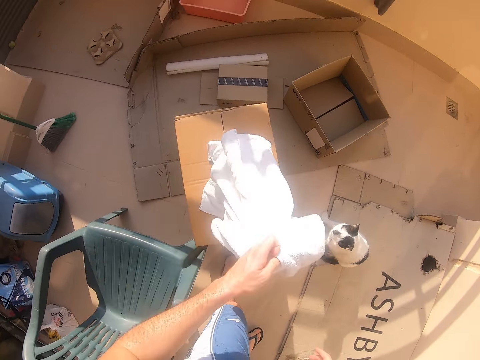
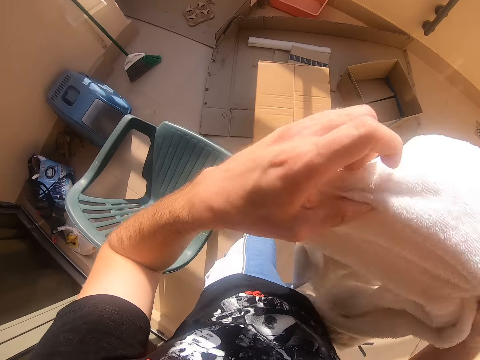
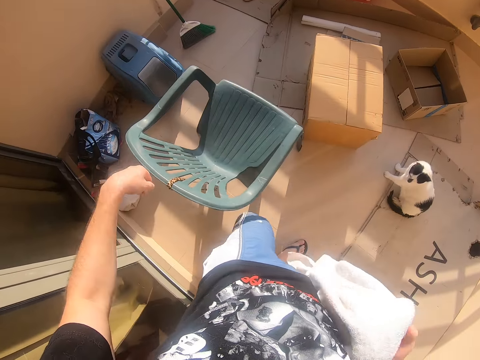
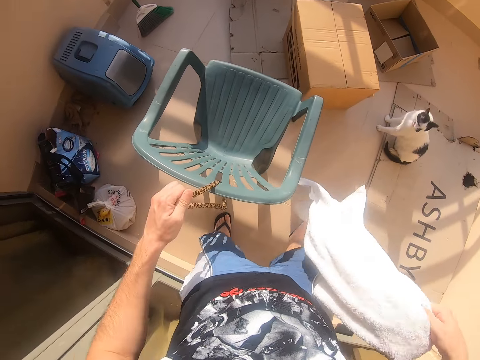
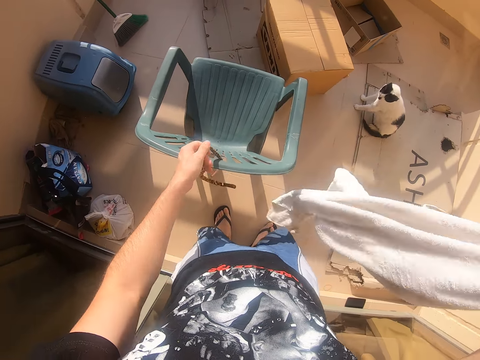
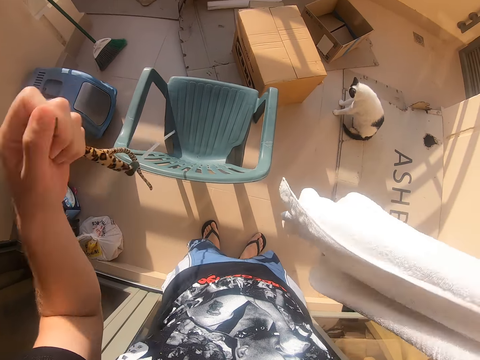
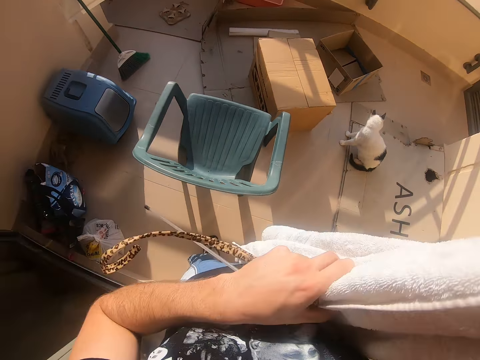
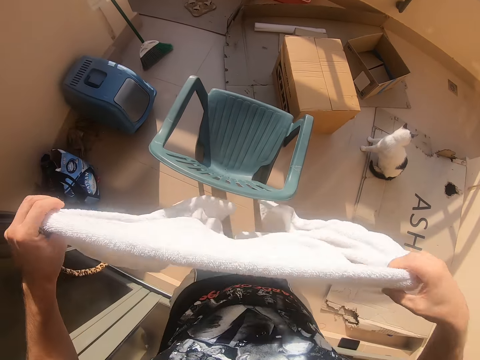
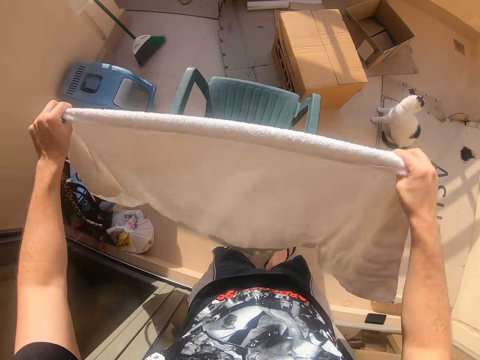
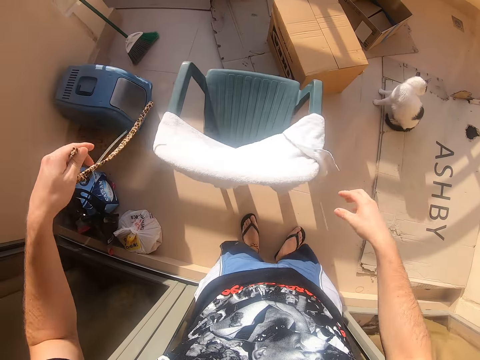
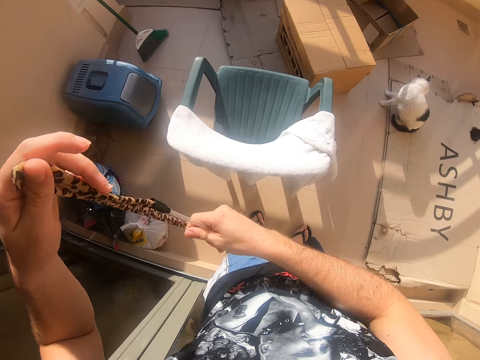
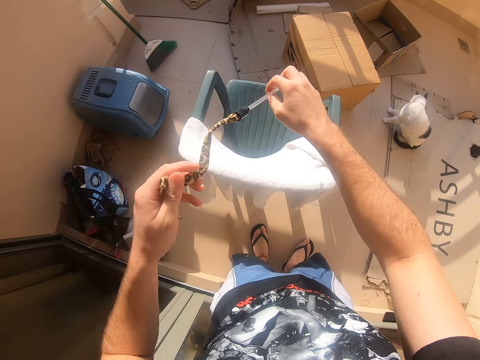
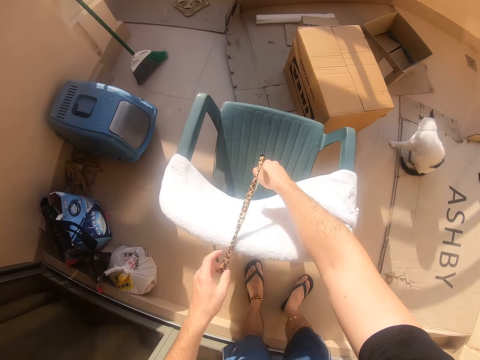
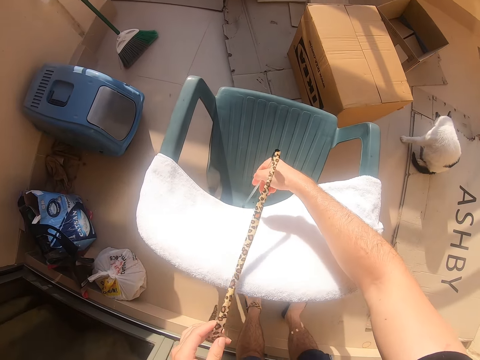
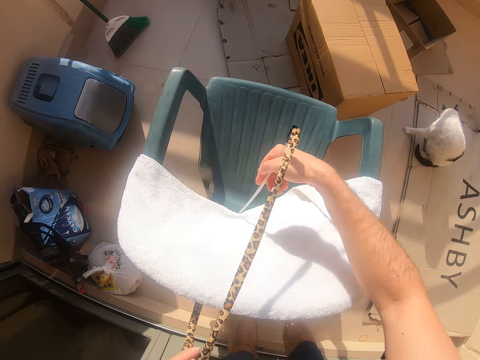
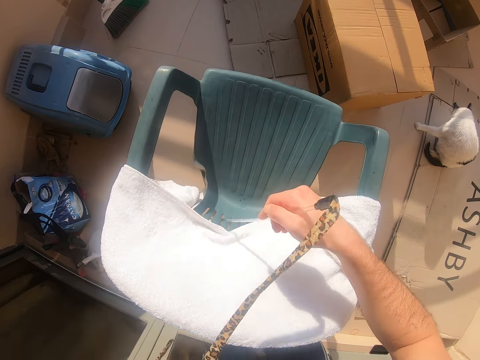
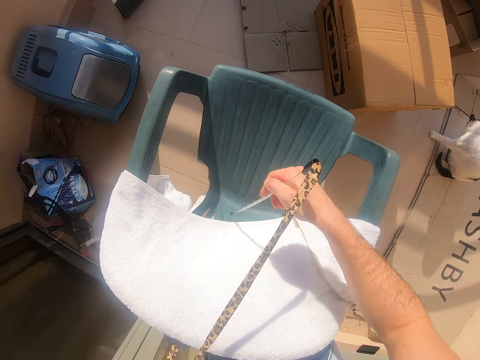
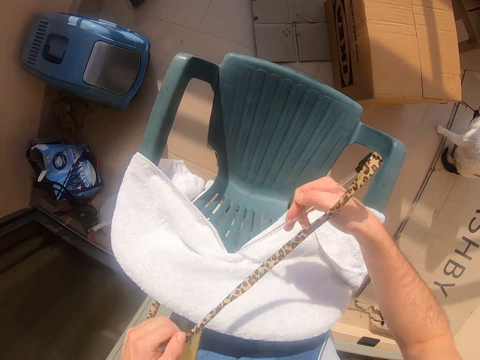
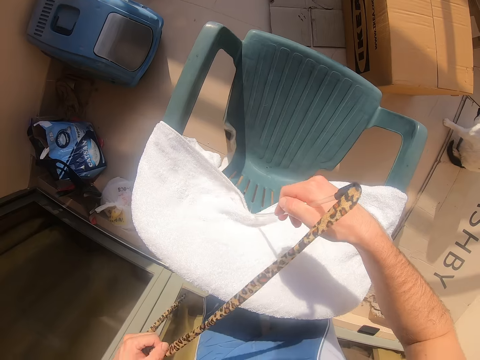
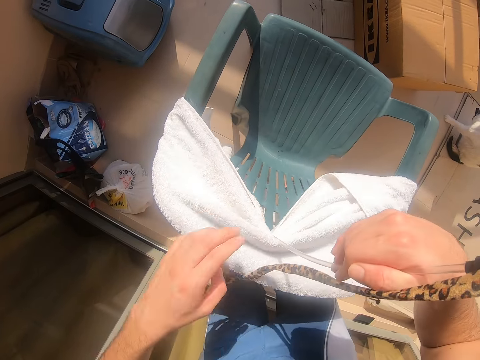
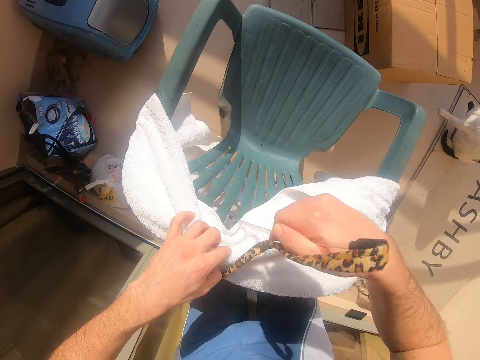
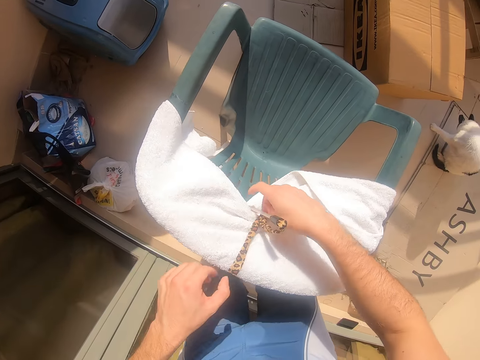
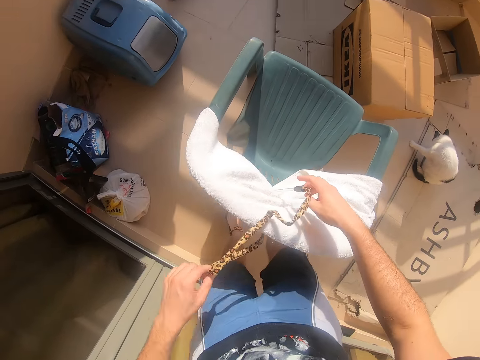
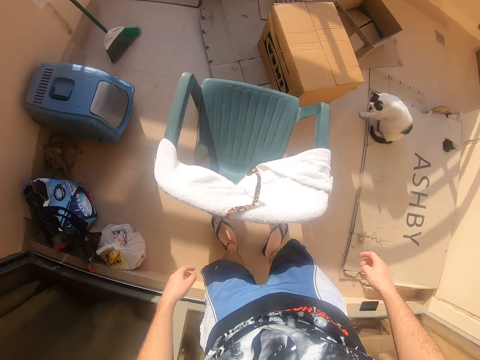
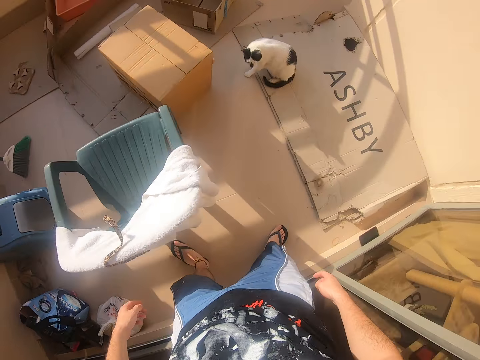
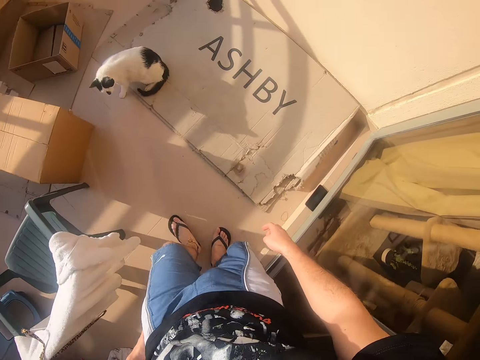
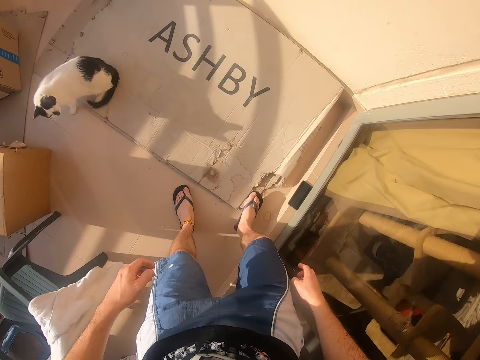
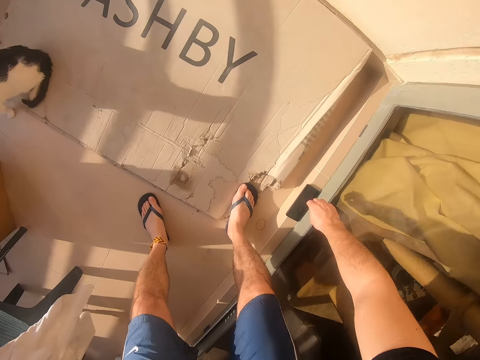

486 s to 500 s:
The camera wearer picks the towel. They lift the towel. They shake the towel. They pick the rope on the chair. They pull the rope. They lift the rope. They stretch the towel. They drop the towel on the chair. They hang the towel on the chair. They lift the rope. They place the rope on the chair. They move the pipe on the chair. They pull the towel with the pipe. They move the pipe on the chair. They pull the pipe with the left hand. They let go of the pipe. They move both hands. They make a step.

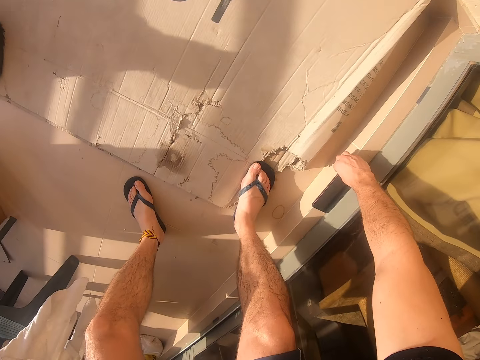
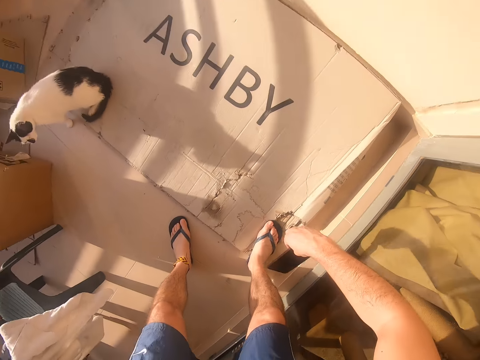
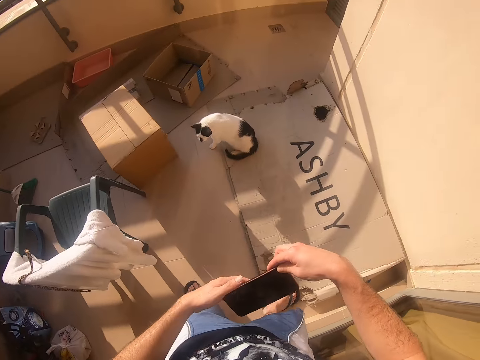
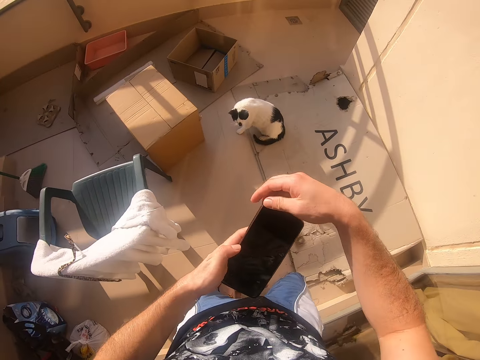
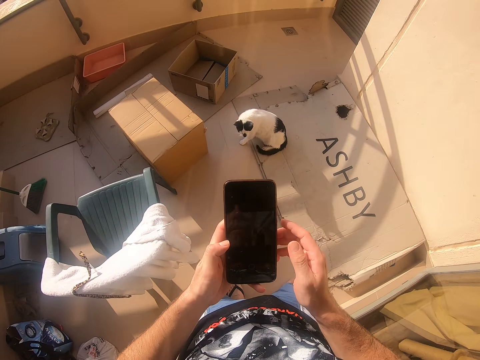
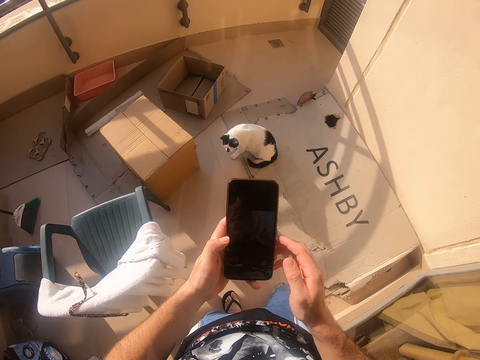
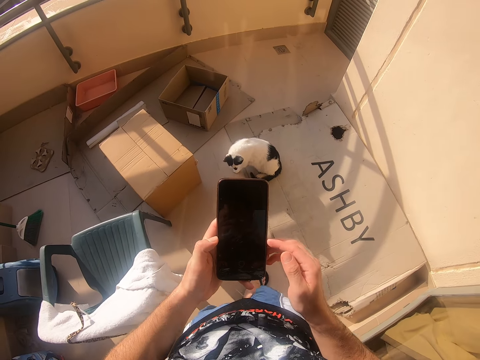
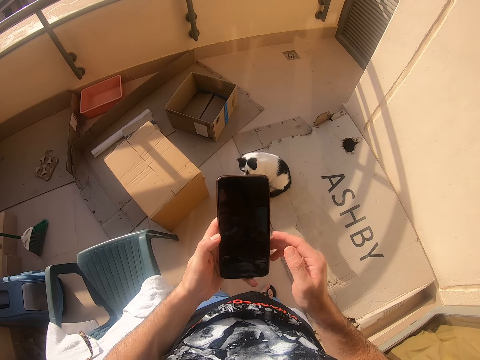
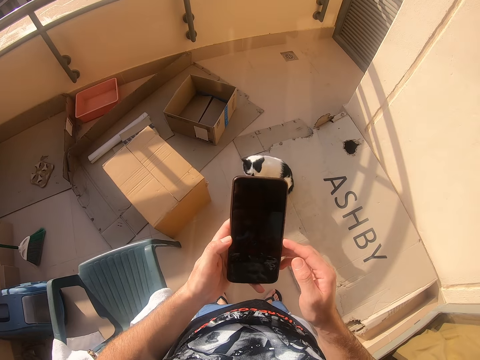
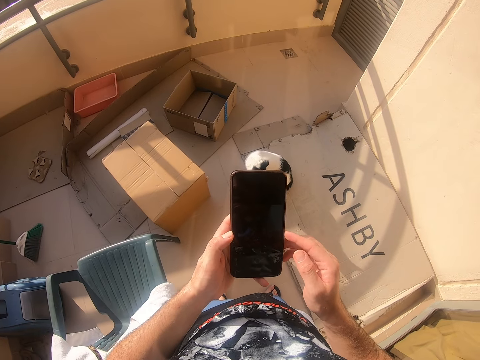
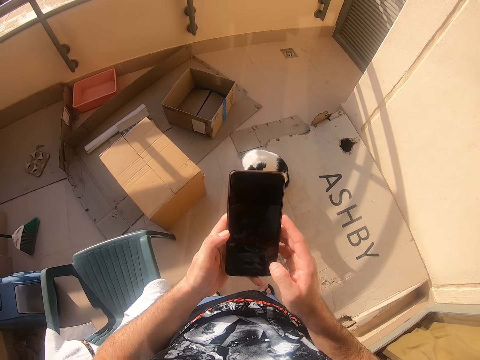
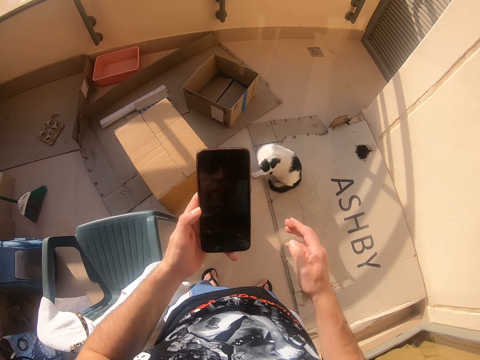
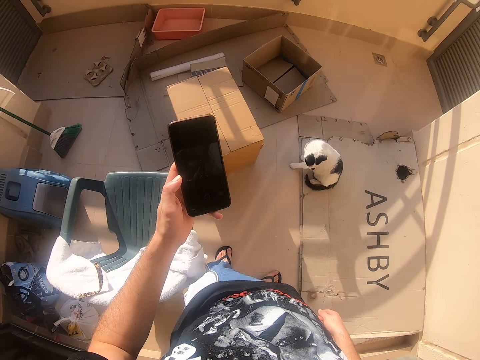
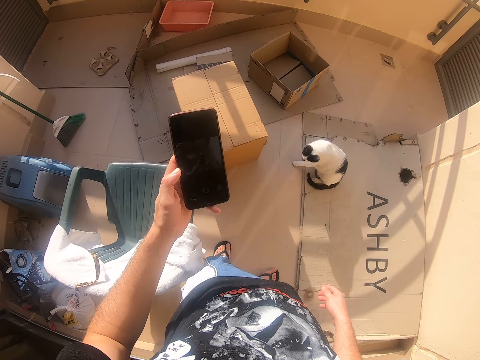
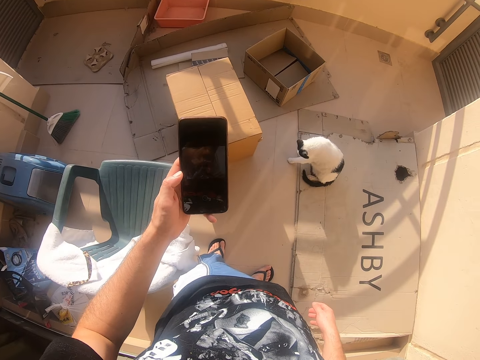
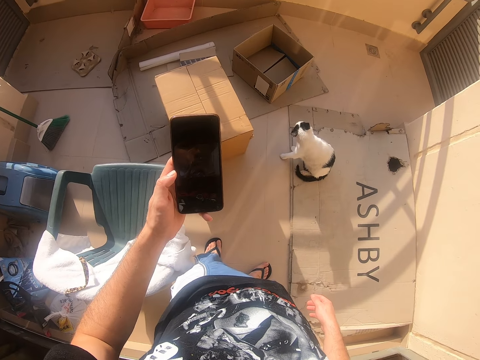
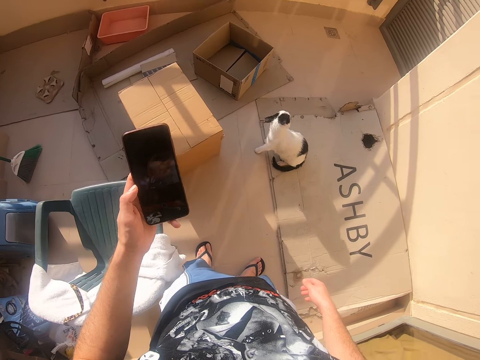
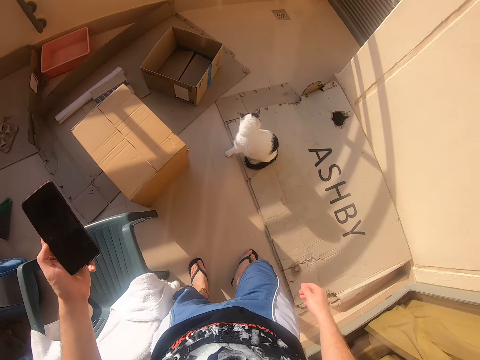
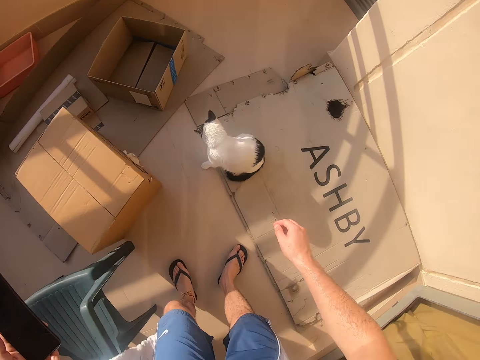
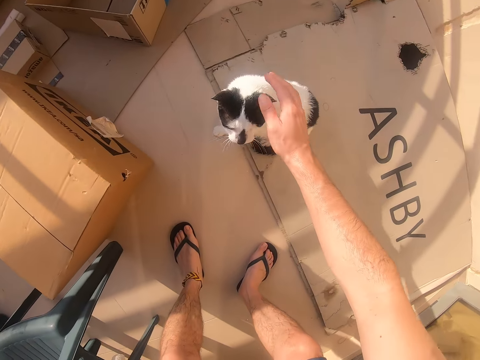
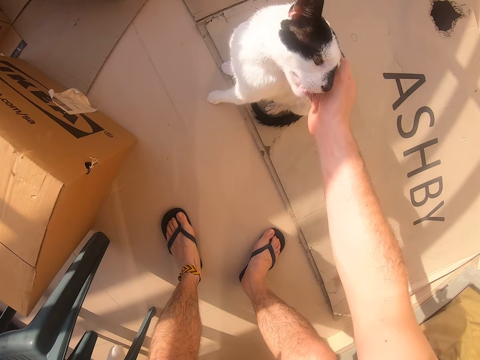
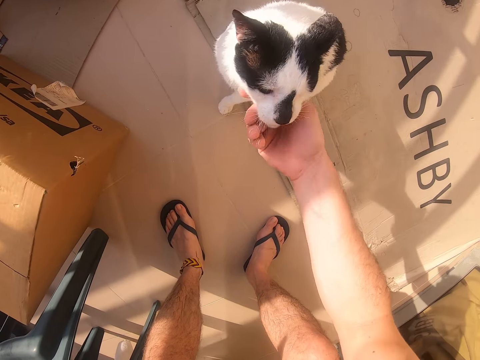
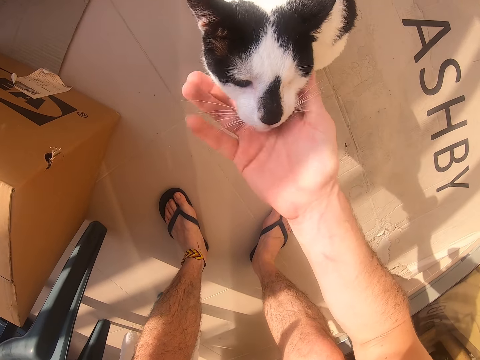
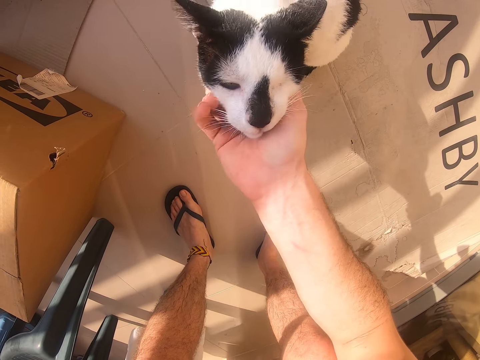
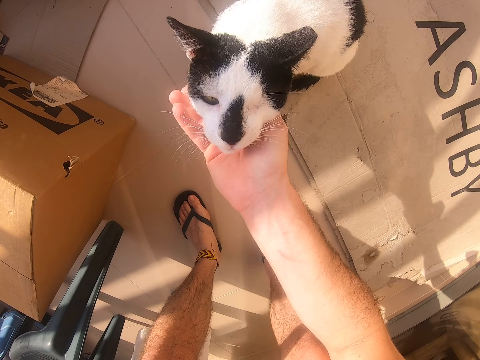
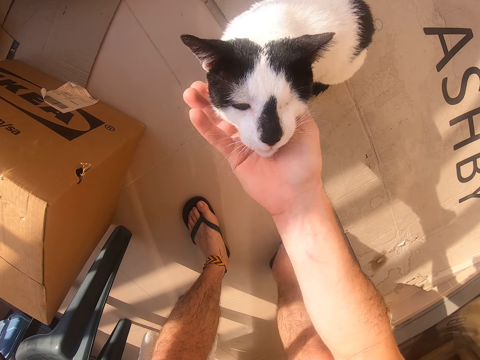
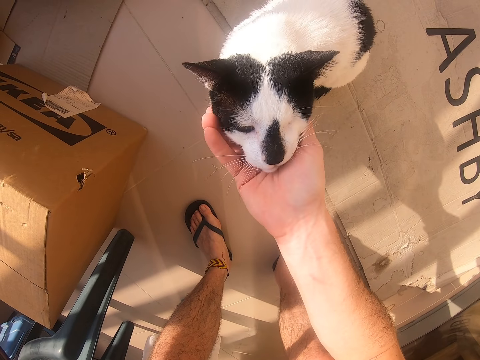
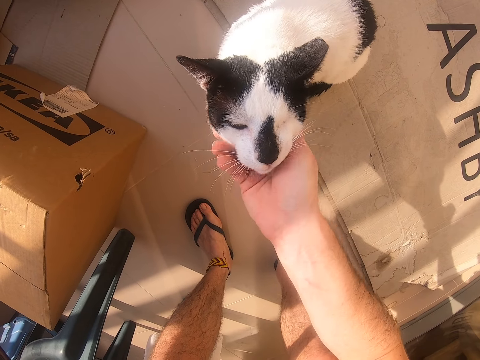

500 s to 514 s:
The camera wearer moves the right hand. They pick the phone. They lift the phone. They look at the phone. They move the right hand. They make a step. They look at the phone. They move both hands. They look at the phone. They make a step. They move the right hand. They touch the cat. They play with the cat.
